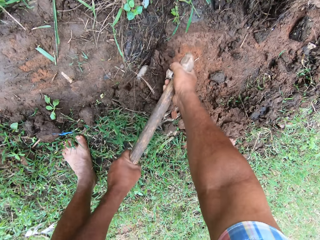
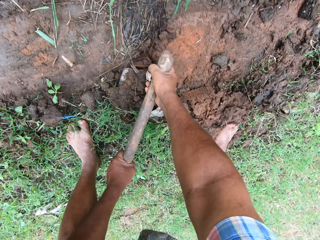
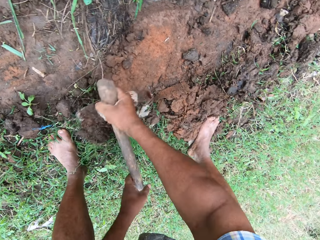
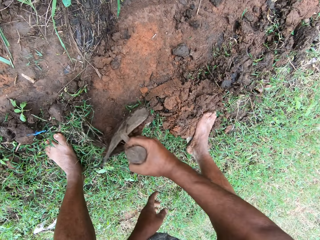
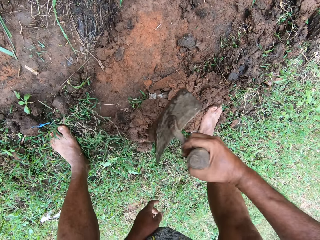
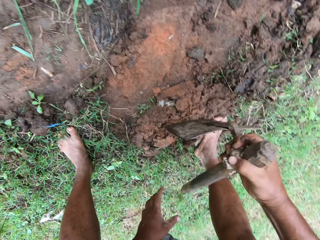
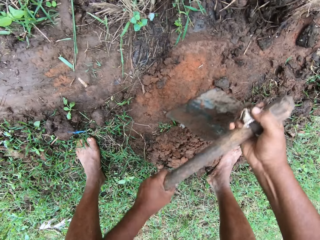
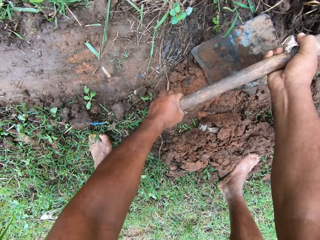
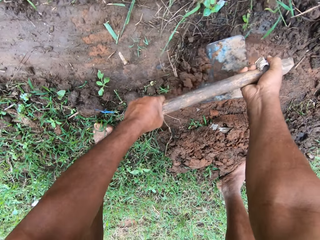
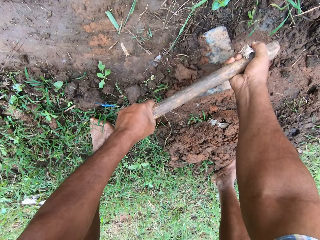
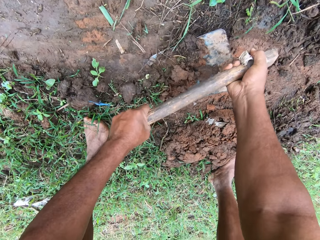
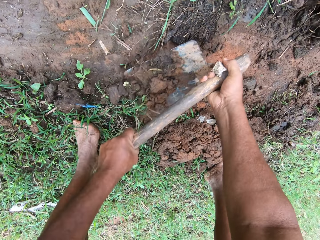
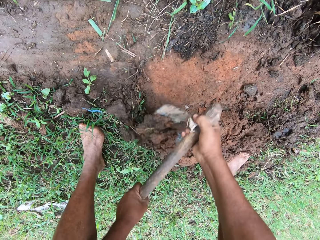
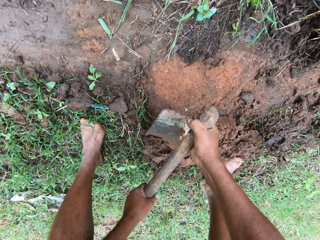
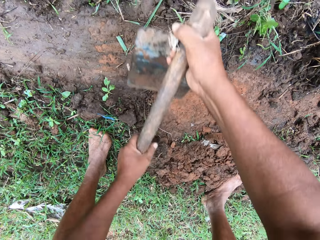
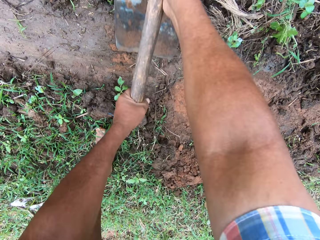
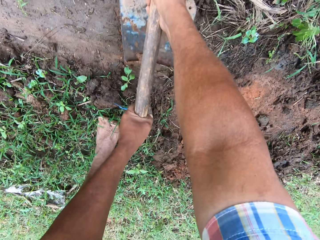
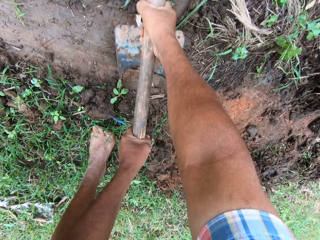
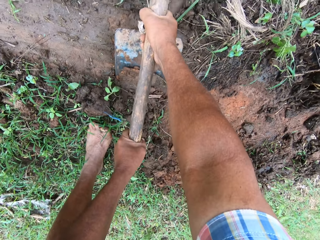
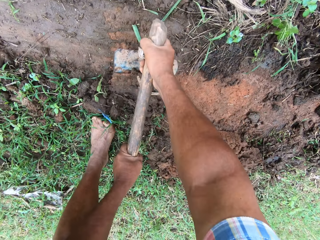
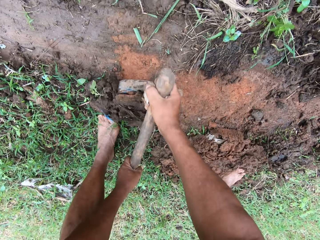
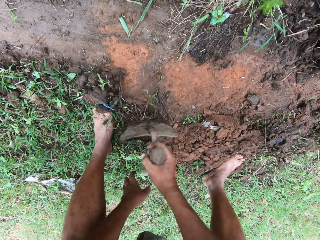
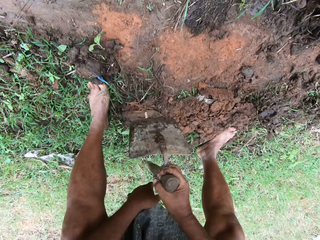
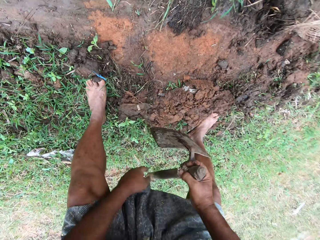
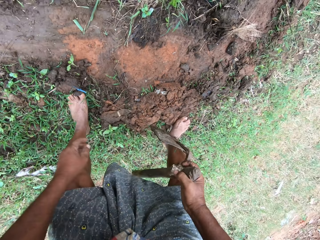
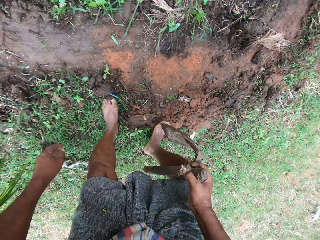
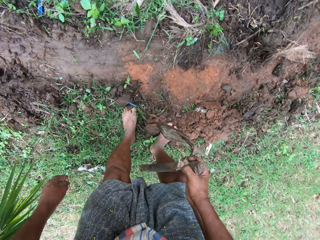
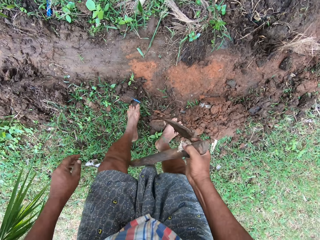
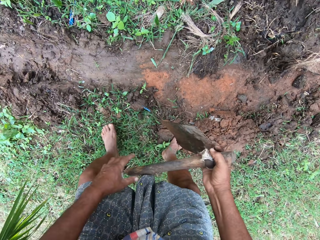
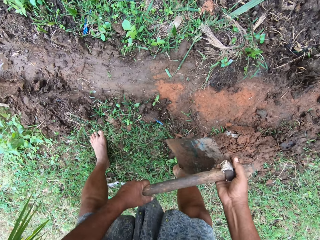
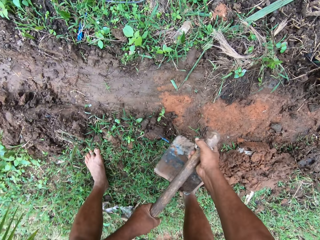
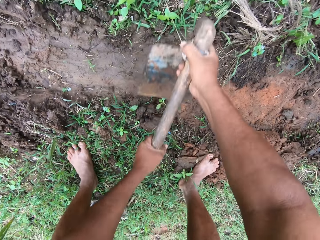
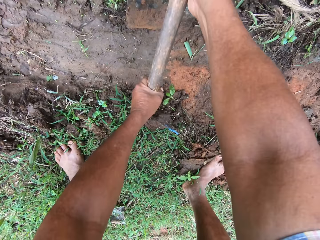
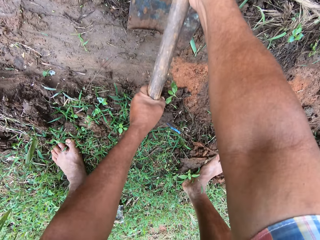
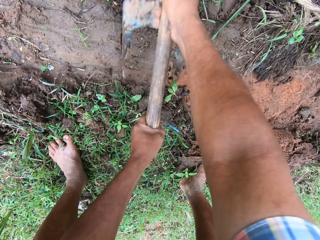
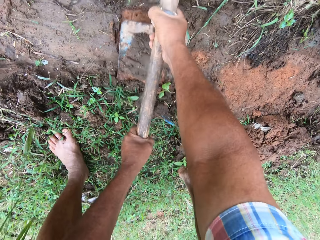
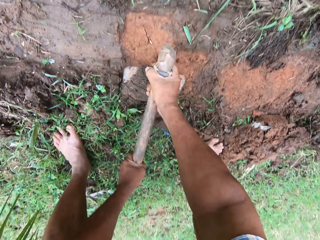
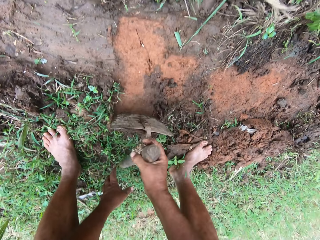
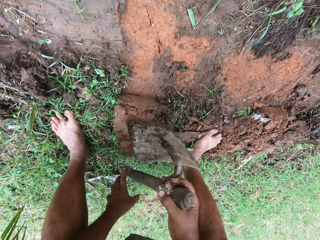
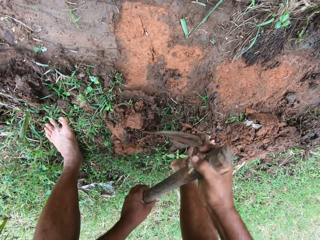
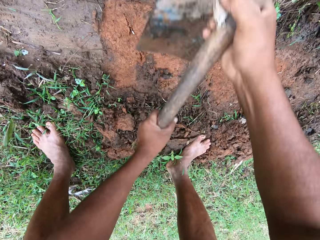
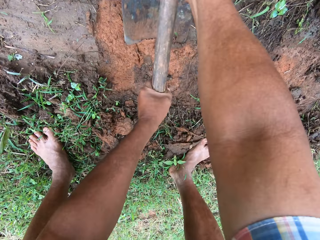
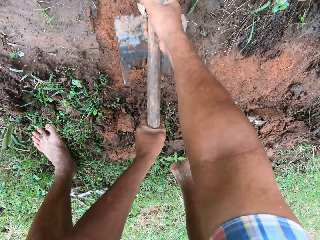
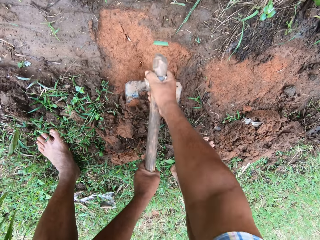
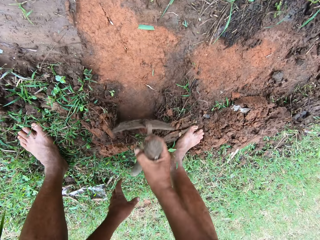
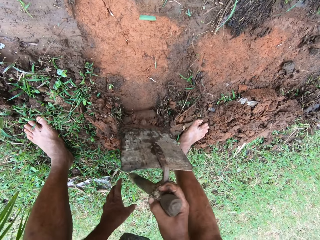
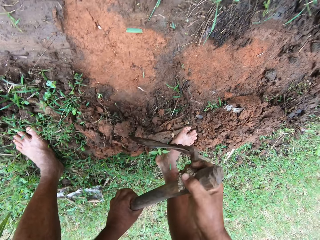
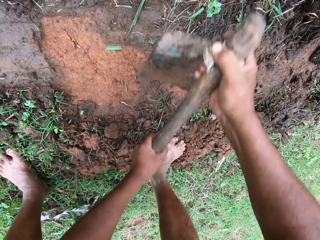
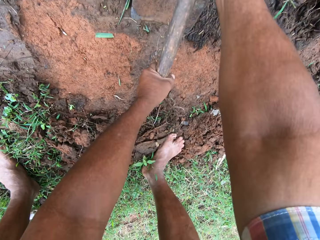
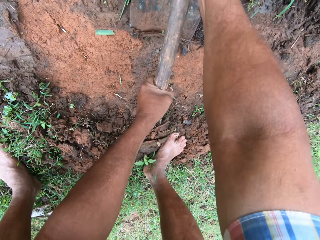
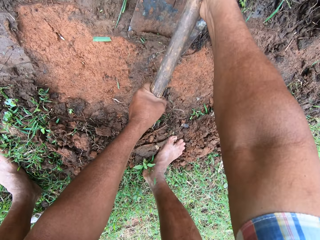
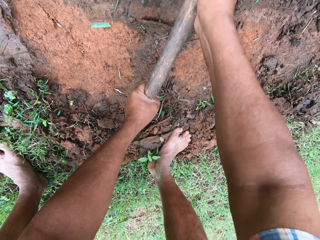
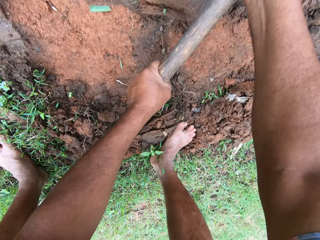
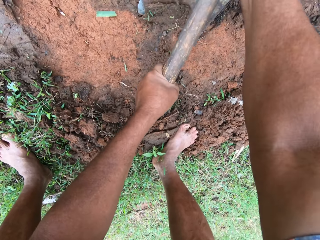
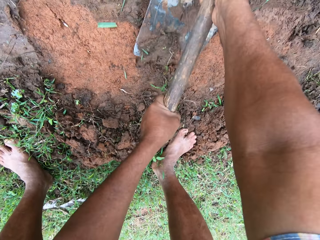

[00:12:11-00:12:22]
The camera wearer holds a hoe with a hand. They hold the hoe with their hands and dig with the hoe.

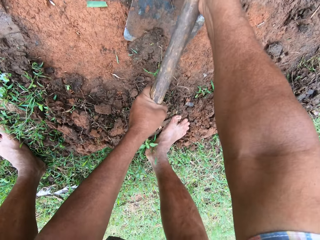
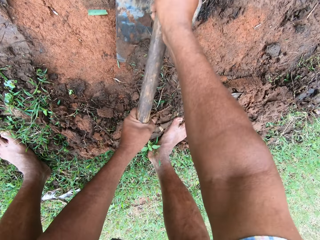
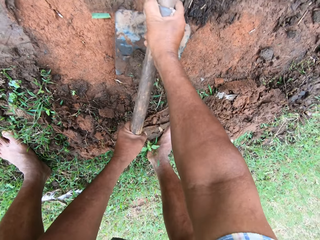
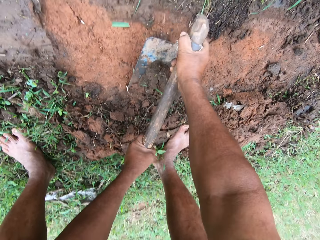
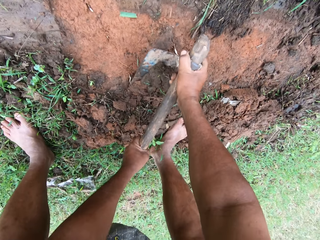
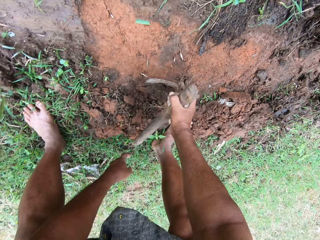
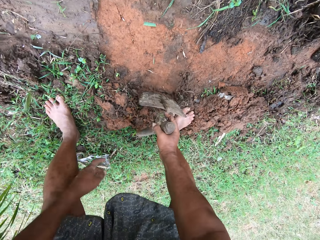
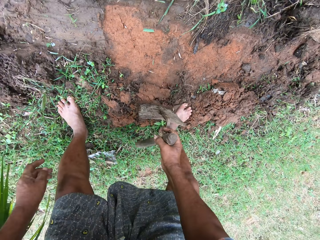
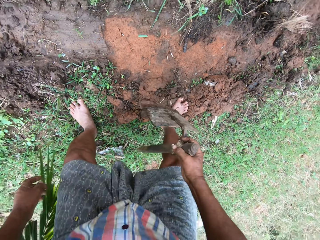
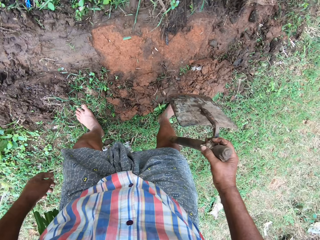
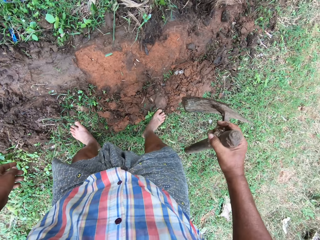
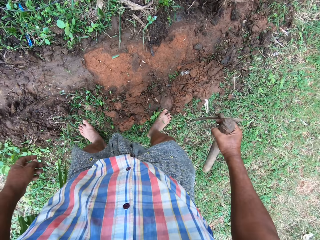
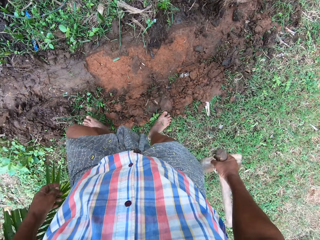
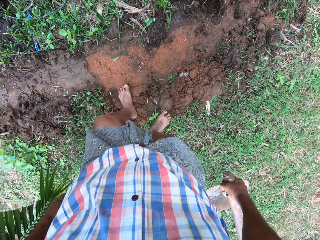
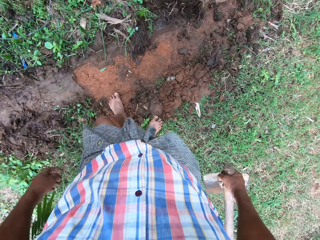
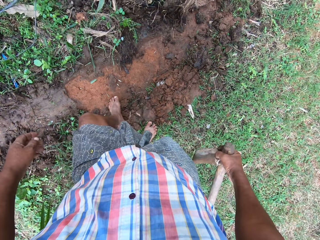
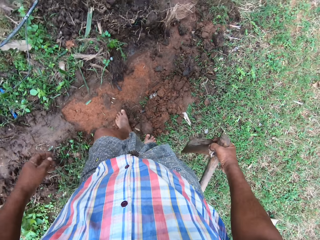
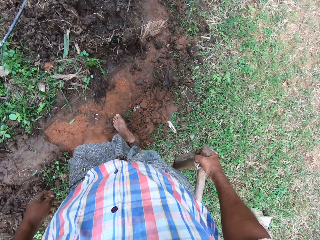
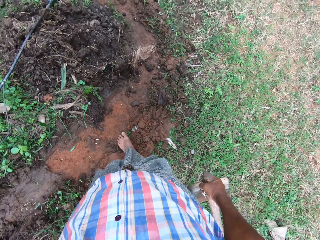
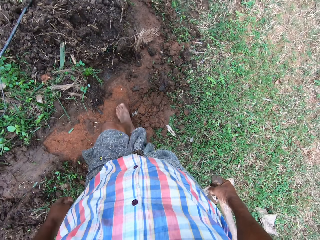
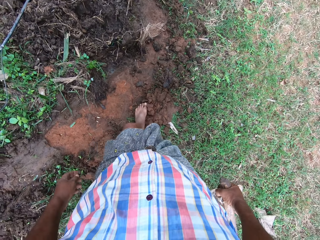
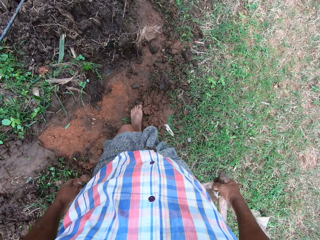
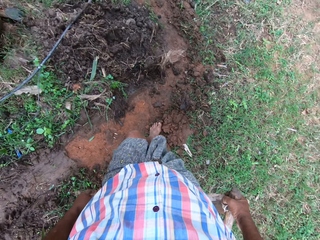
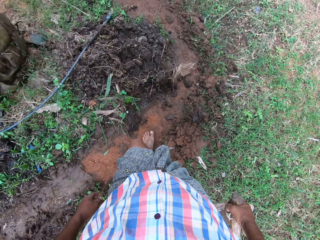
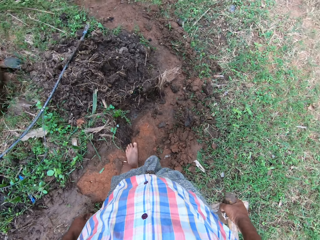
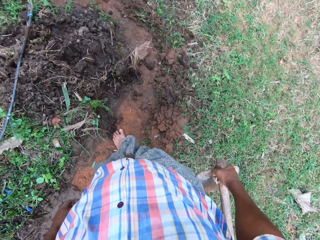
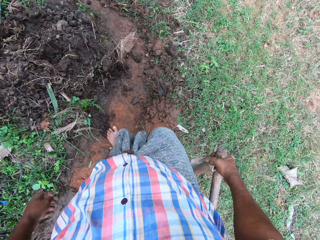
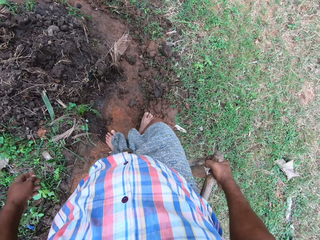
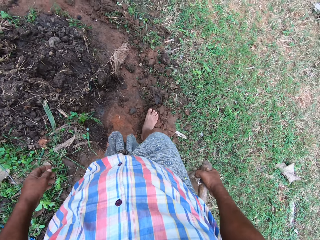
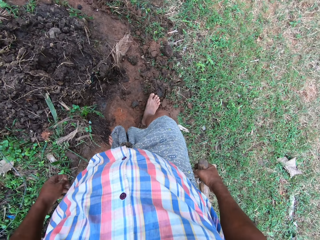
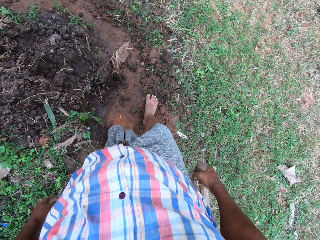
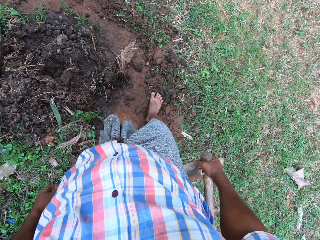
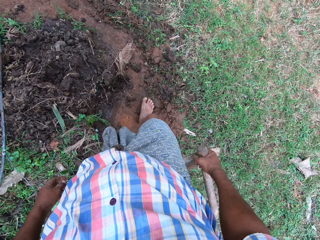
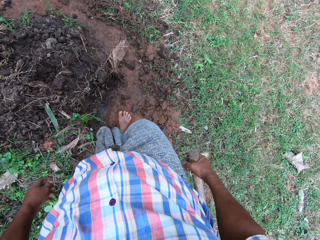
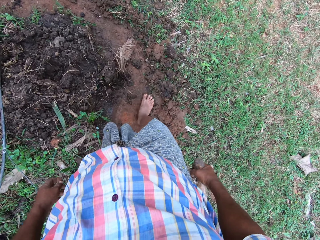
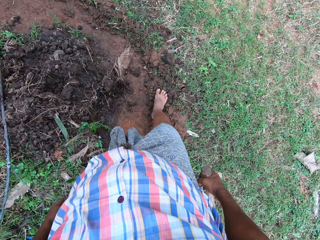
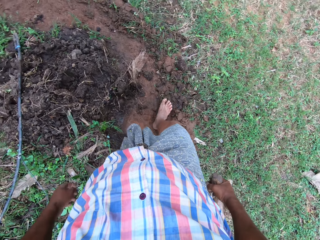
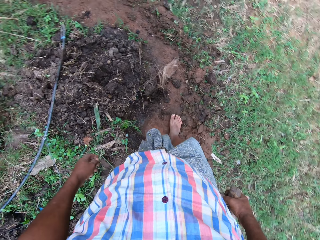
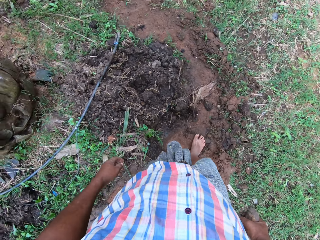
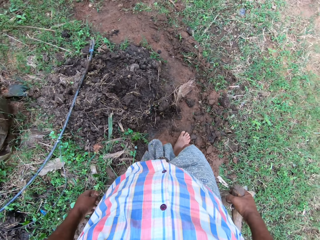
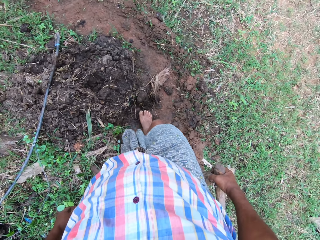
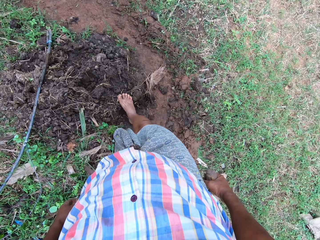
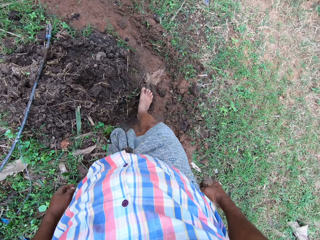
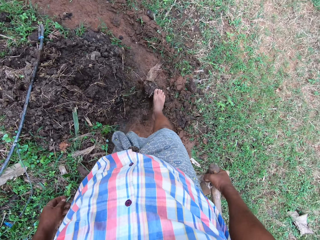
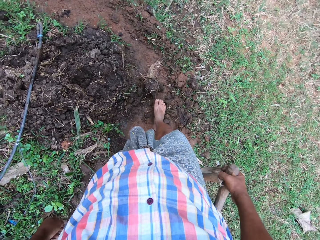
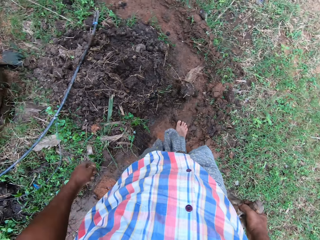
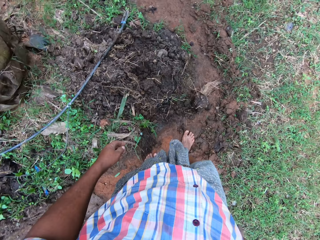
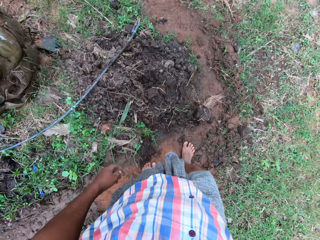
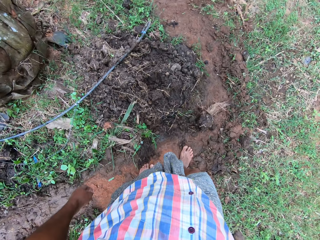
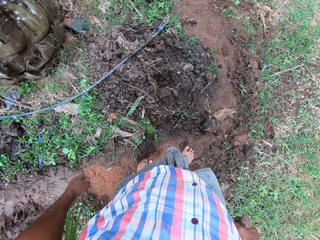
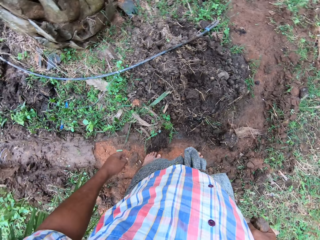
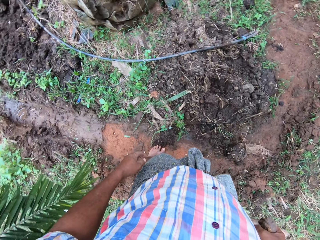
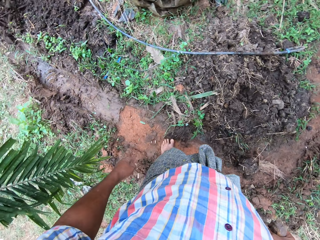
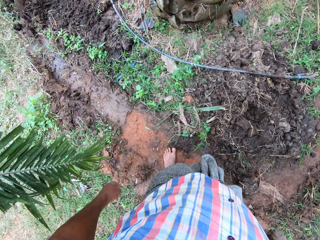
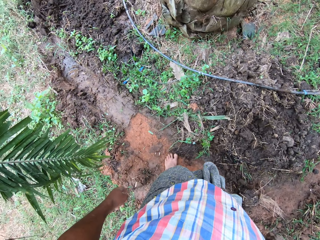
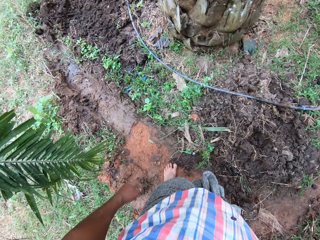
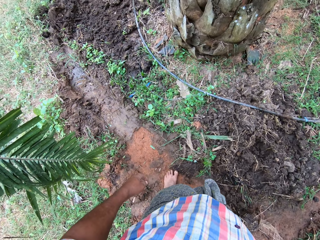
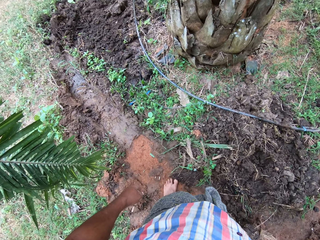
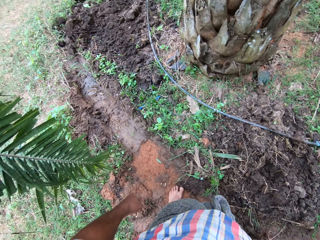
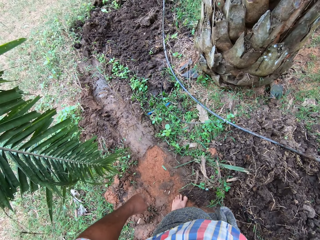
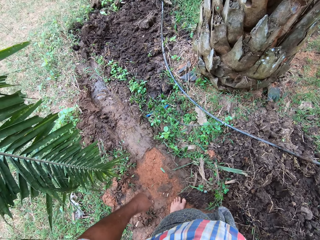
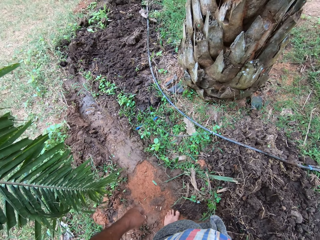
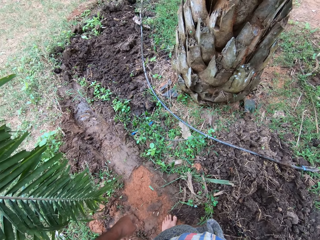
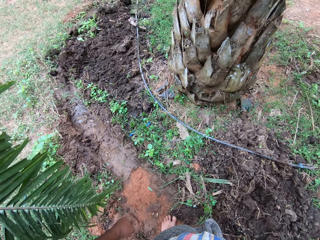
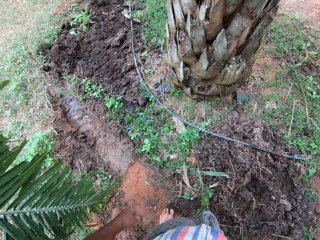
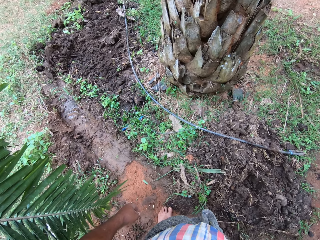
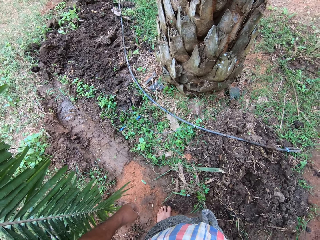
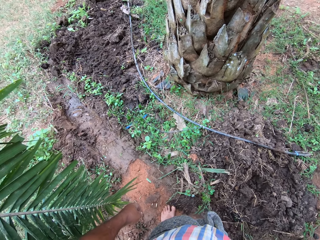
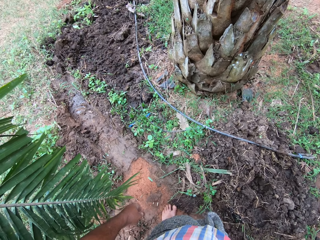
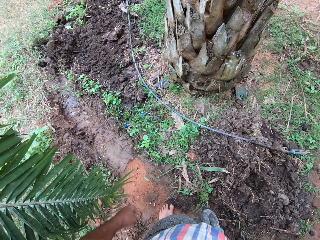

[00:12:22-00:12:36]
The camera wearer holds a hoe with a hand. He steps on mud with a leg. He presses the soil with his legs. He steps on the mud with the other leg. He looks around.
